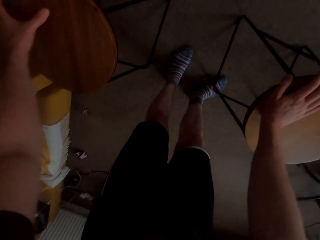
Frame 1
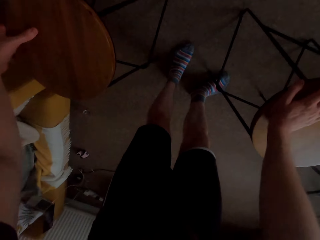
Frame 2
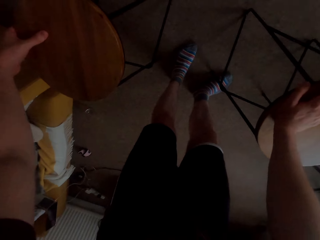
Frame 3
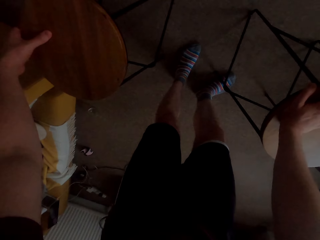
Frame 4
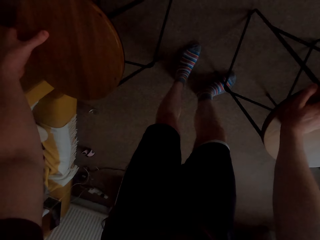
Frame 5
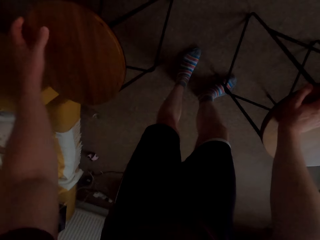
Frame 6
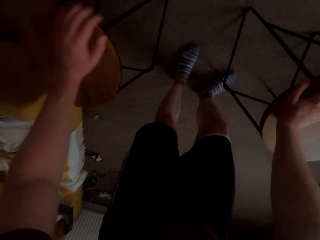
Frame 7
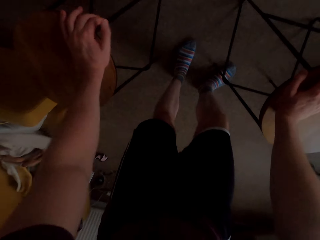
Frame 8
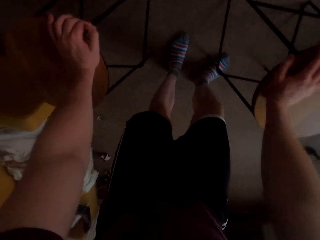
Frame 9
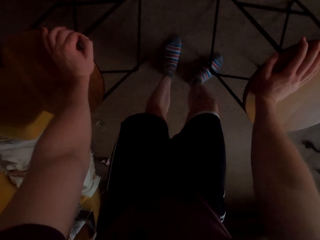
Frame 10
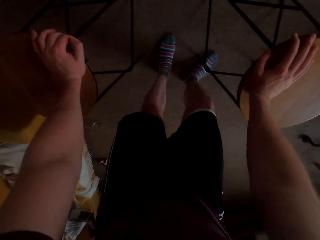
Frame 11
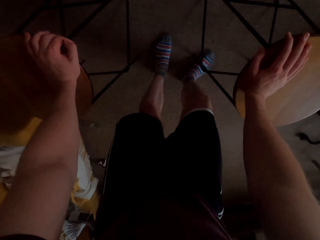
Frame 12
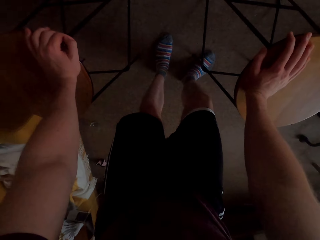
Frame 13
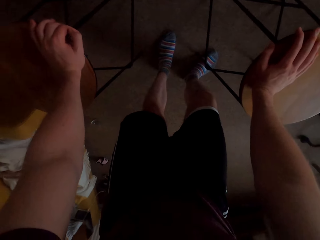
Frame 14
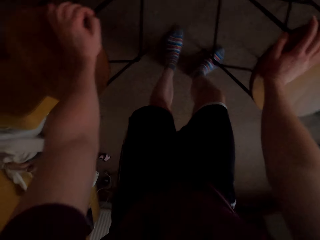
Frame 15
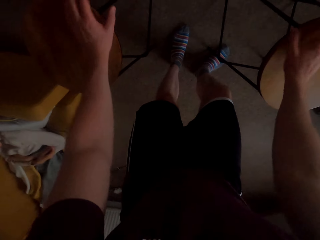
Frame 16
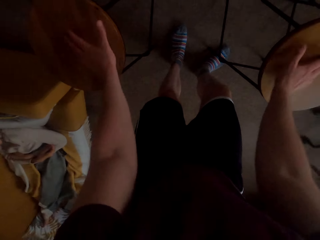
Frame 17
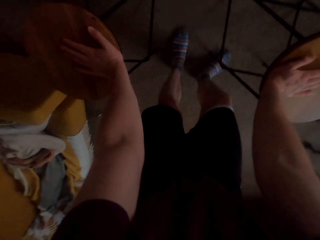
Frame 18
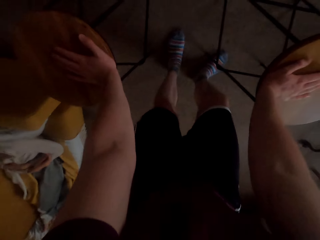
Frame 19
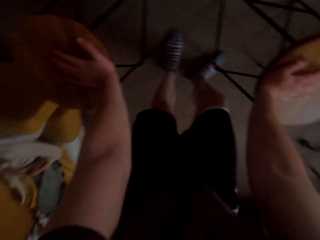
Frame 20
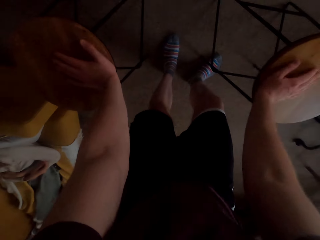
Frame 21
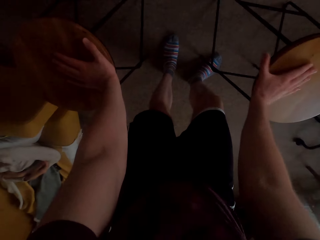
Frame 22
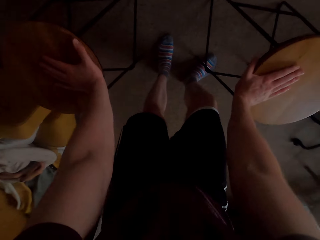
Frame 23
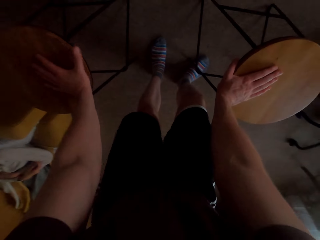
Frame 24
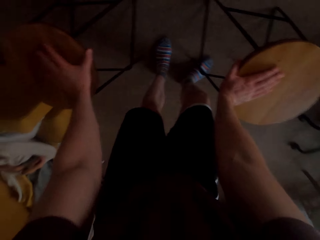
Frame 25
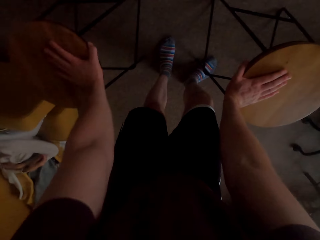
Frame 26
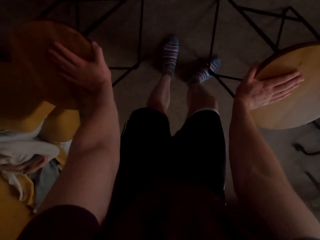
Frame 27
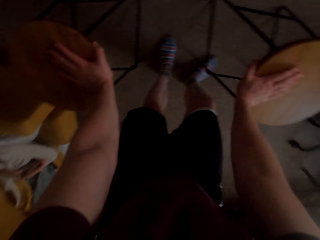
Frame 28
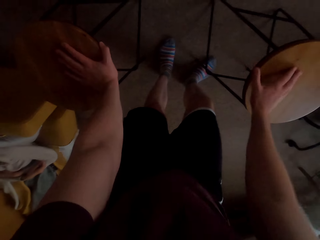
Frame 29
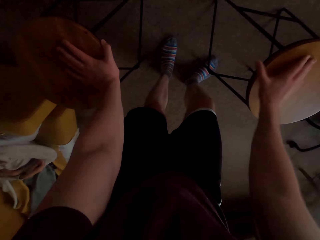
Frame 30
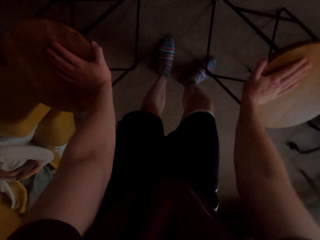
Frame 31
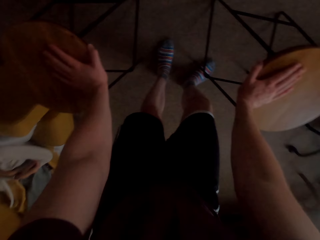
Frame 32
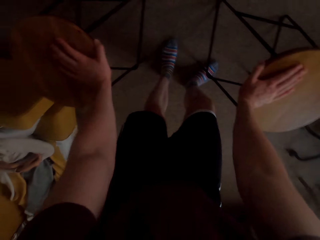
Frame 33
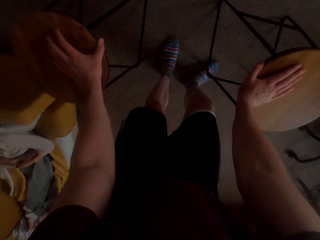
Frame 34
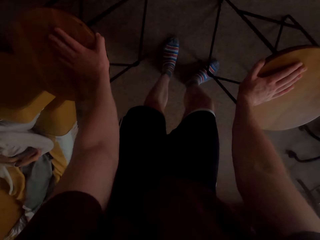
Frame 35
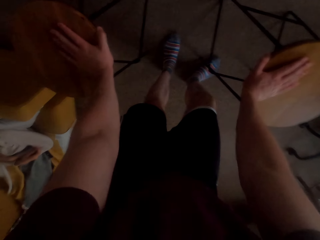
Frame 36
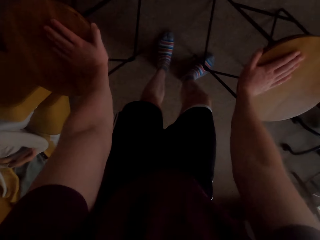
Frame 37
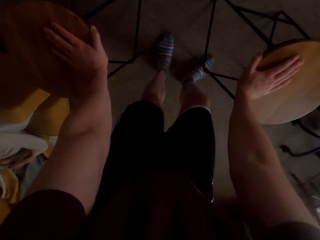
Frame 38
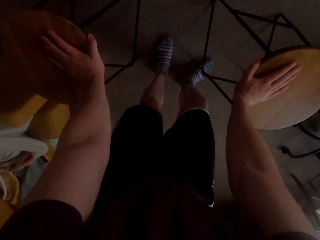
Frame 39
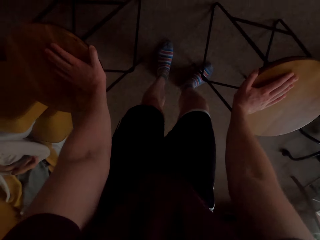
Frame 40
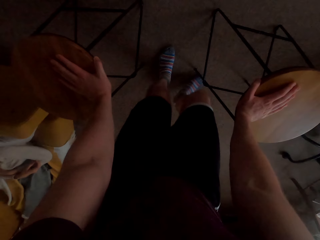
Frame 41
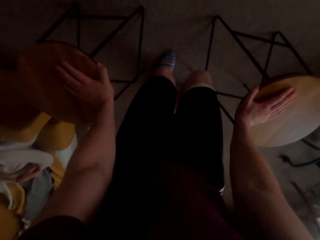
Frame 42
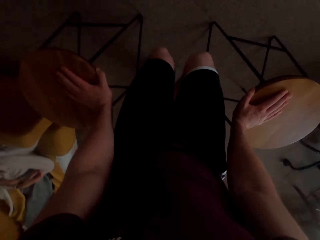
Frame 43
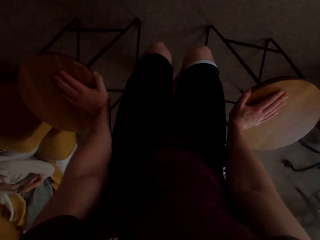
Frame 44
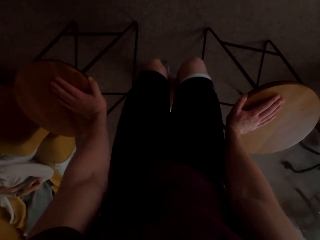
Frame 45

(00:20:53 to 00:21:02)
The camera wearer stretches on the stool. They do exercise.

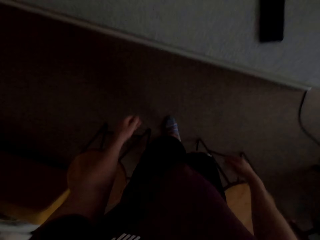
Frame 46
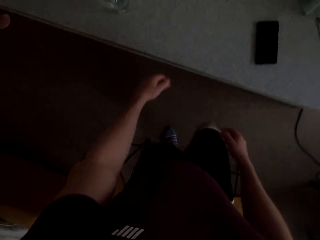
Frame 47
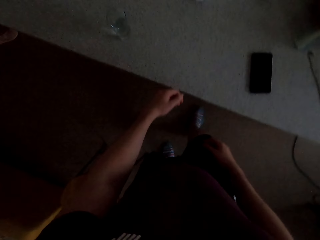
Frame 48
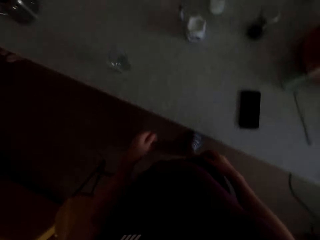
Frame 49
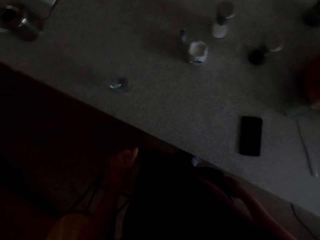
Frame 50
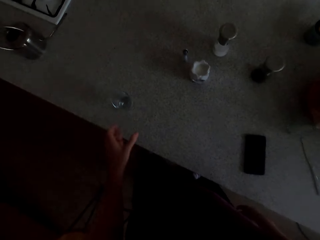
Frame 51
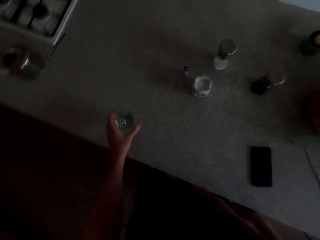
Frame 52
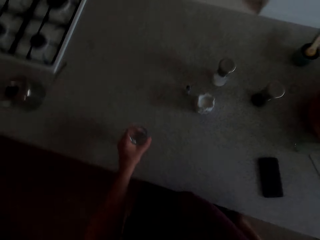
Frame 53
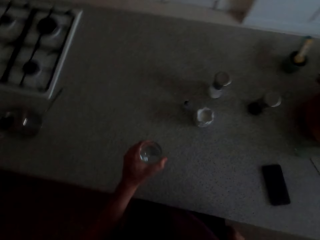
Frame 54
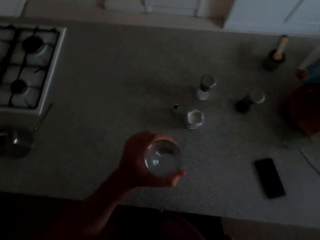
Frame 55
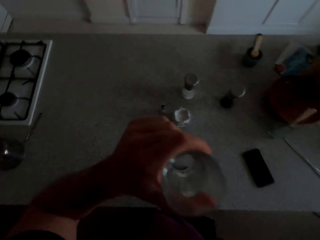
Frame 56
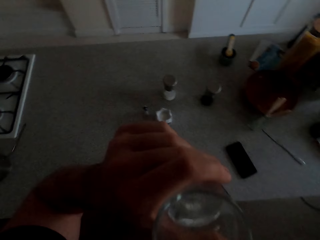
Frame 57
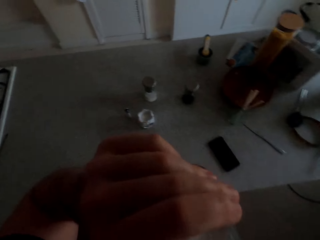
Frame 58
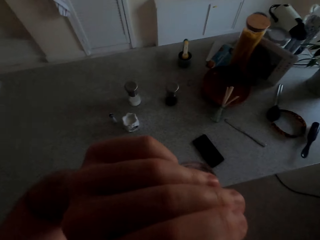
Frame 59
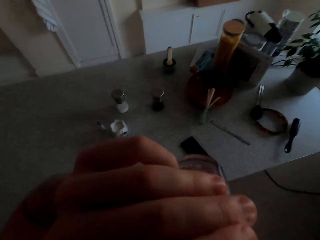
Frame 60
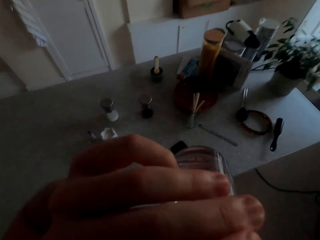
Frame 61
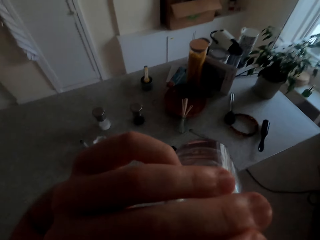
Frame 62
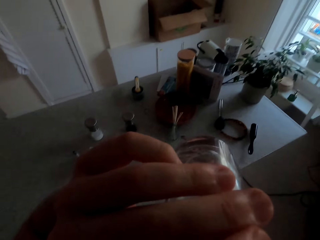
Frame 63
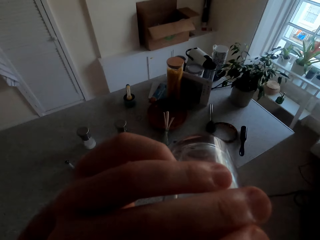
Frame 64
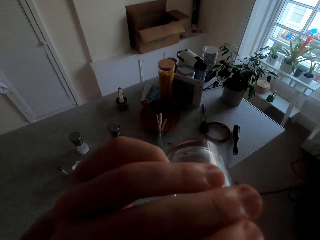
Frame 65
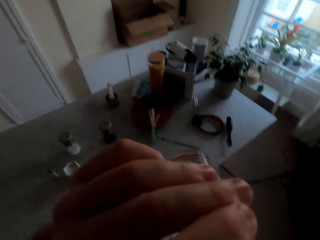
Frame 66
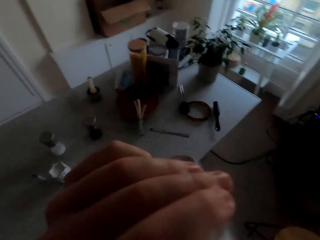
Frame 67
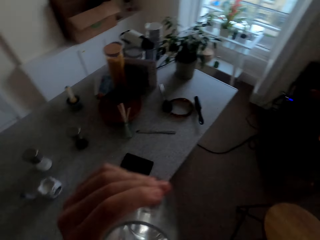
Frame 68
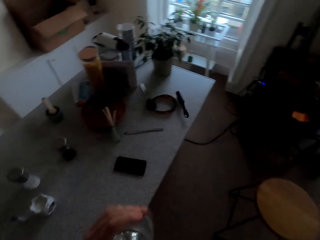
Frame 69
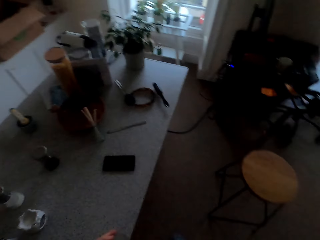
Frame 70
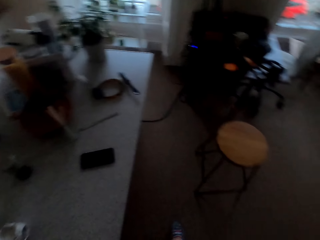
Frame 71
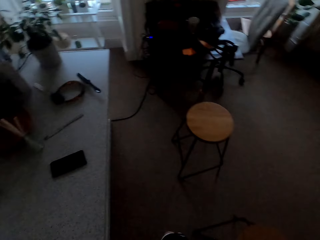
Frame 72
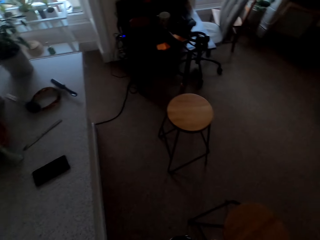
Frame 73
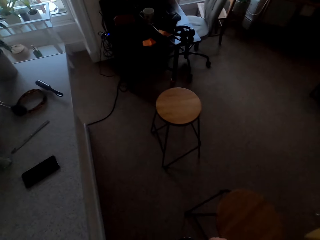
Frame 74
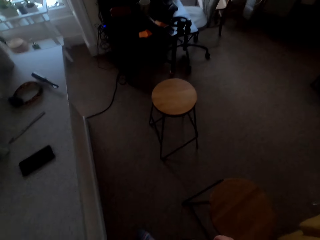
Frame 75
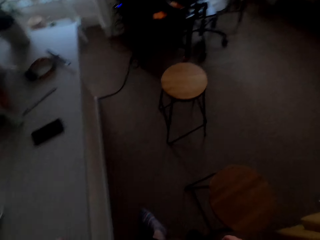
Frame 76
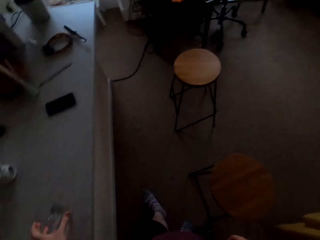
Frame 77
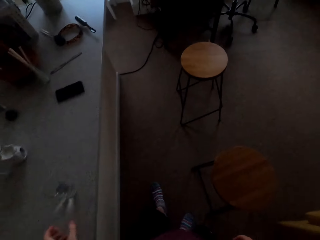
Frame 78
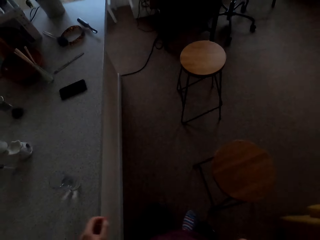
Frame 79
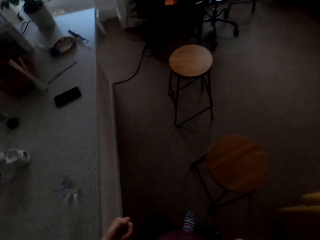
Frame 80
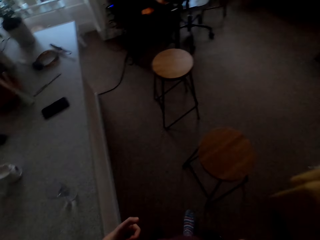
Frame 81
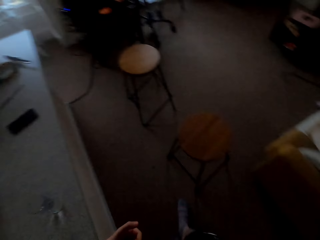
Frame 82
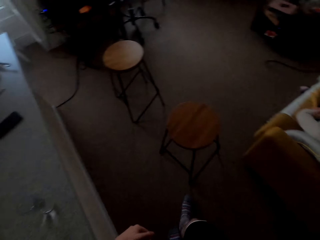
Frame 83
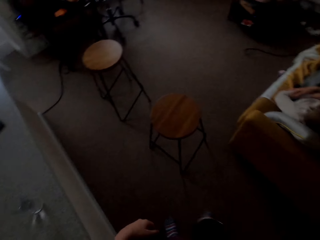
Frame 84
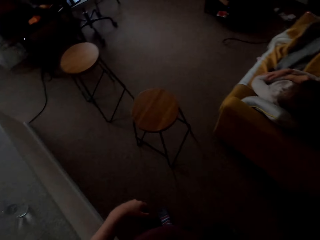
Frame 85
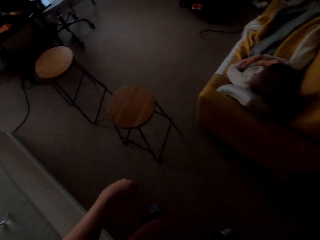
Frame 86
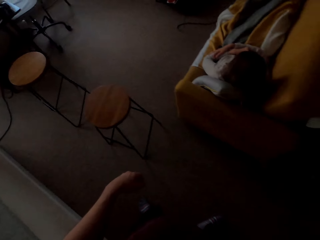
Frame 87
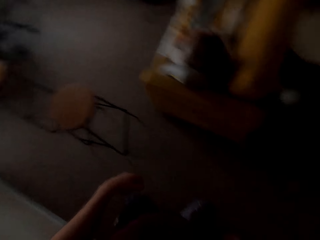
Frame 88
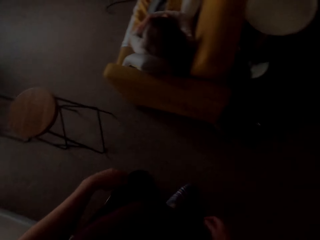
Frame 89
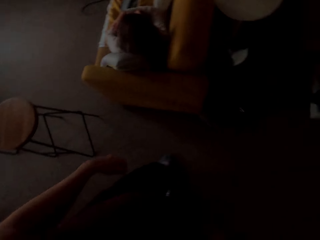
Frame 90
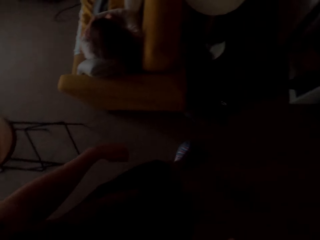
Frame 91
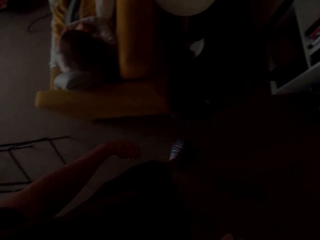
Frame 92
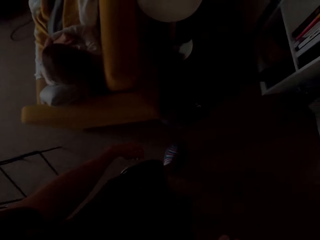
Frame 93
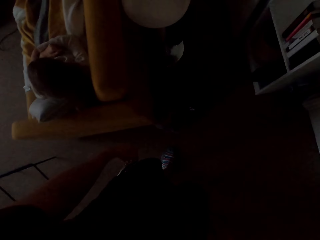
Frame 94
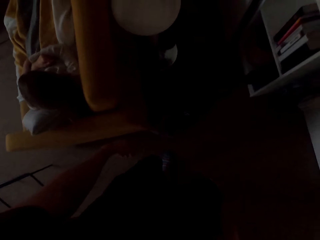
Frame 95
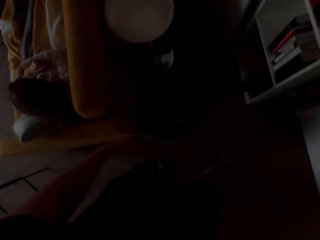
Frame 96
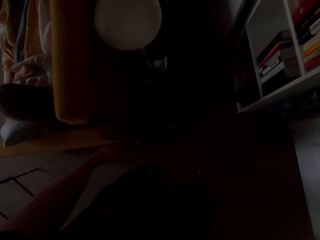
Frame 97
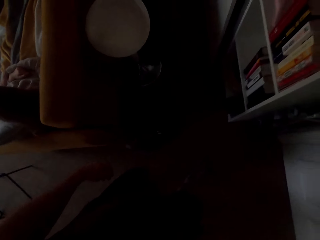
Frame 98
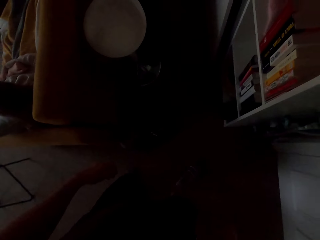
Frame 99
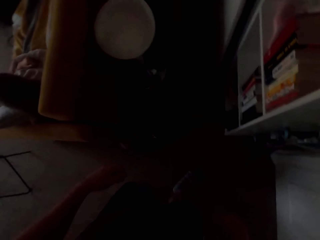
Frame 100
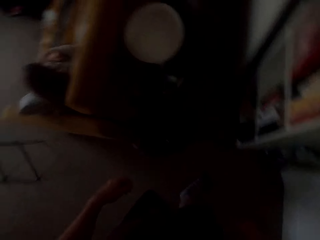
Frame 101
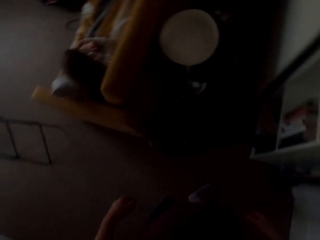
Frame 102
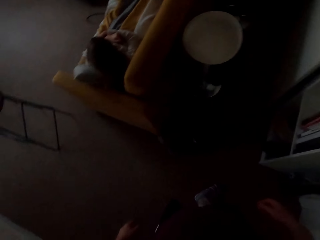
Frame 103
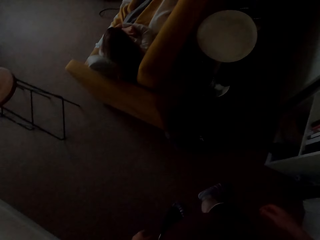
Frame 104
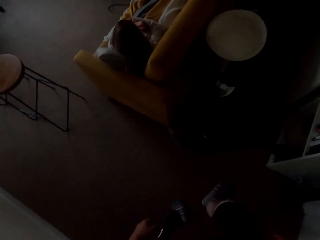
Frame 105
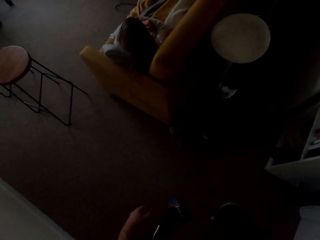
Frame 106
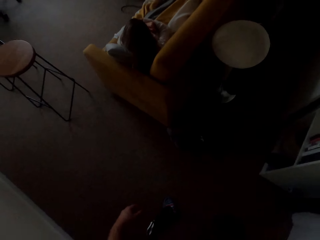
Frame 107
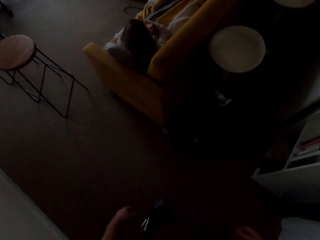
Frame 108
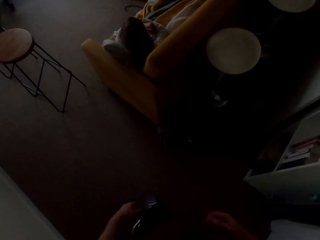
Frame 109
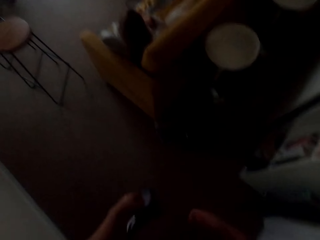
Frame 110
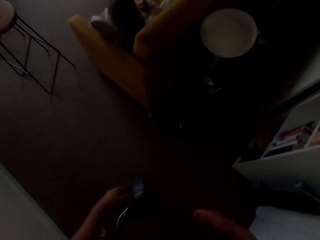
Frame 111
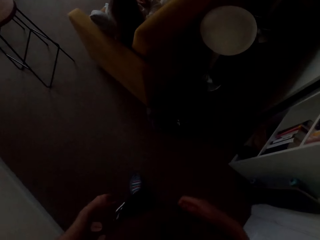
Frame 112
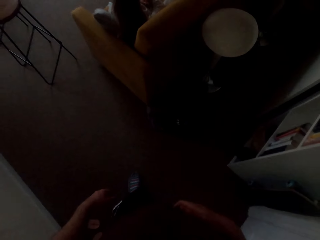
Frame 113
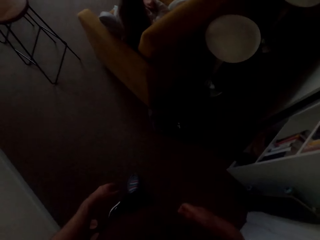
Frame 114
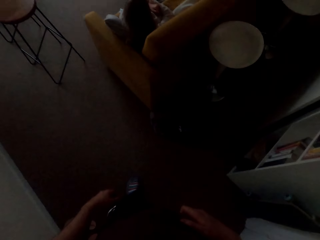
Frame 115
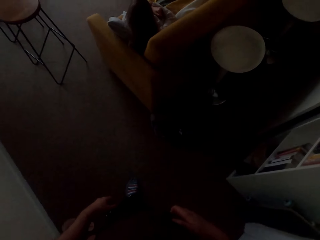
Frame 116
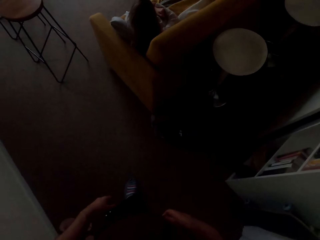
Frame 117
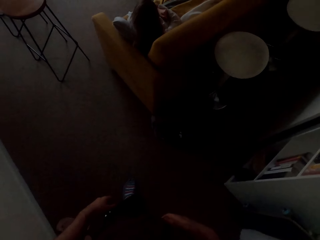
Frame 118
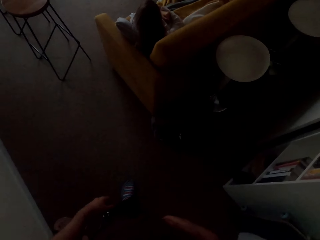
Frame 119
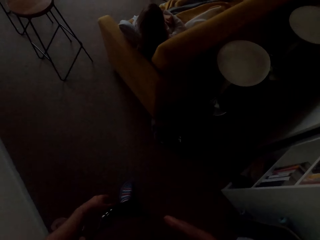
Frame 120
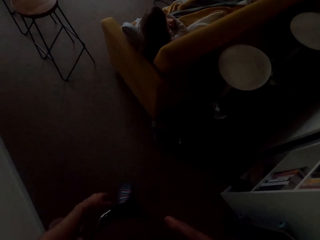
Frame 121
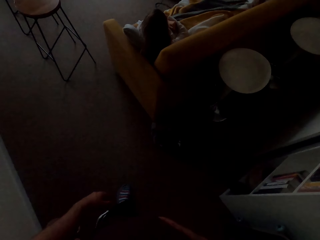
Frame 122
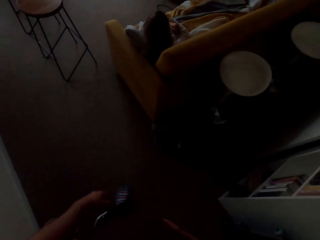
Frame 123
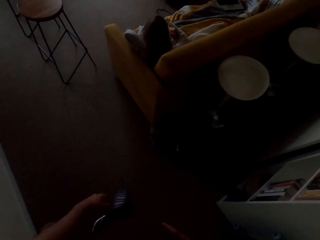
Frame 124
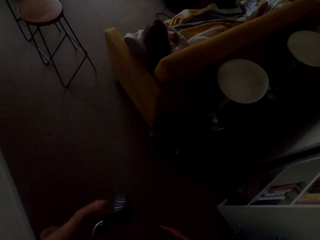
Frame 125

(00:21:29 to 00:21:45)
The camera wearer picks up a glass of water. They drink the glass of water. They walk around. They look around.
